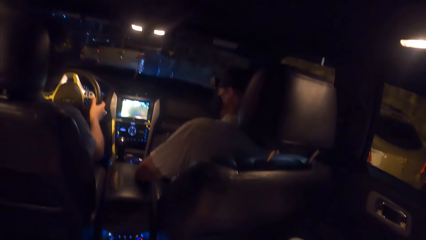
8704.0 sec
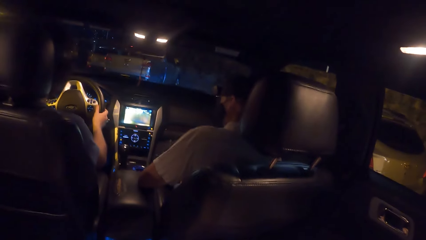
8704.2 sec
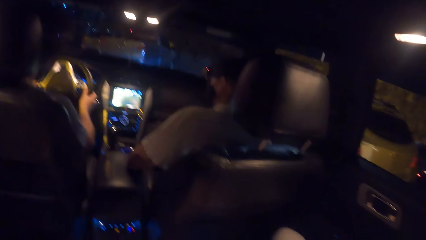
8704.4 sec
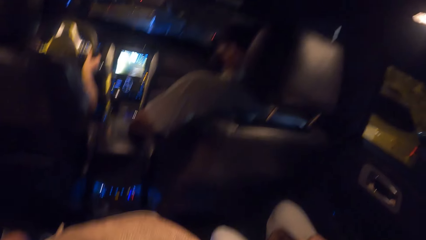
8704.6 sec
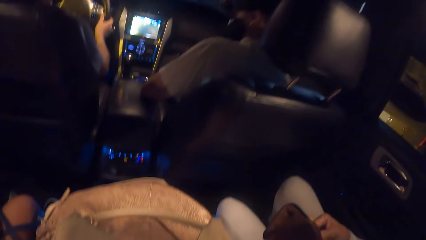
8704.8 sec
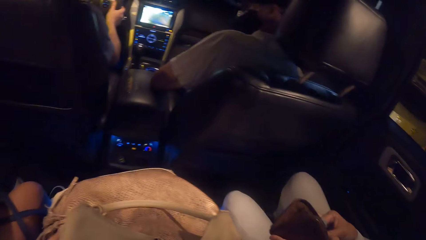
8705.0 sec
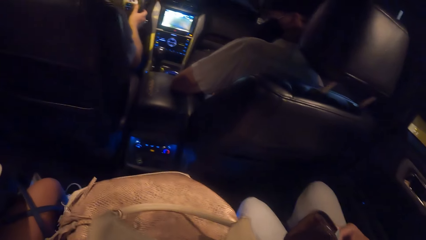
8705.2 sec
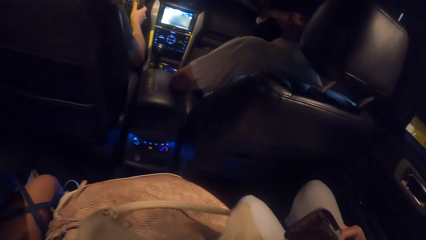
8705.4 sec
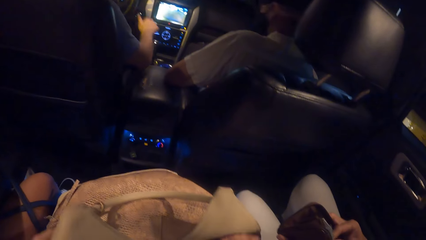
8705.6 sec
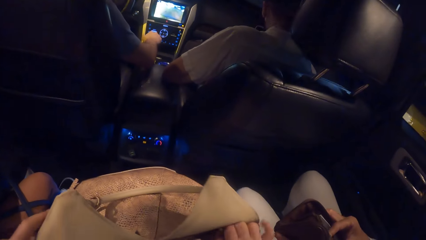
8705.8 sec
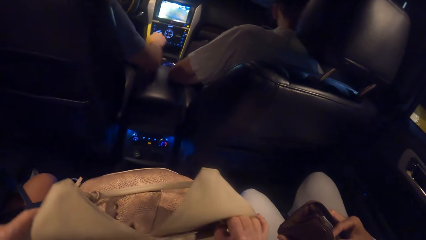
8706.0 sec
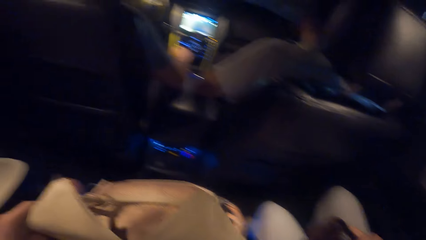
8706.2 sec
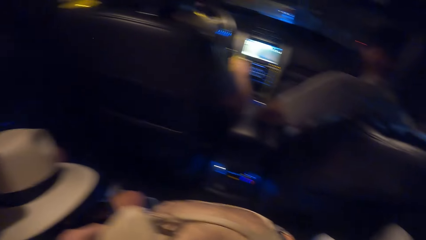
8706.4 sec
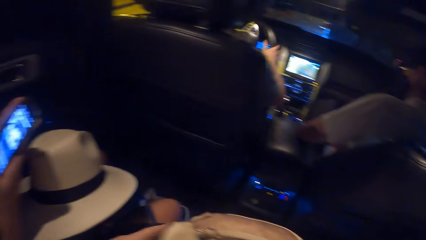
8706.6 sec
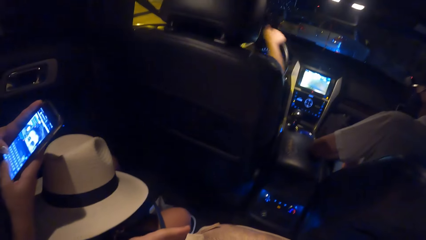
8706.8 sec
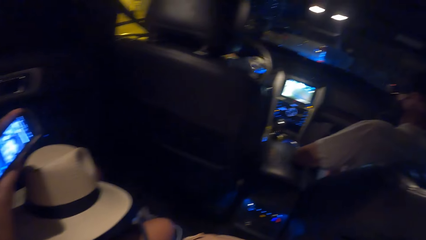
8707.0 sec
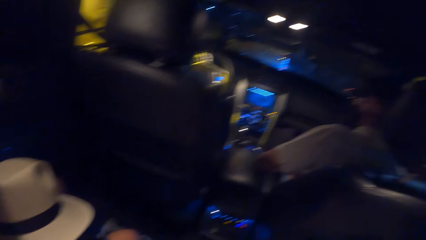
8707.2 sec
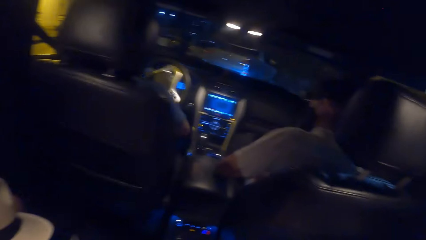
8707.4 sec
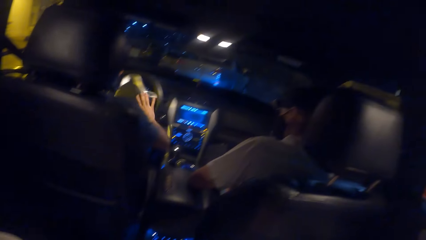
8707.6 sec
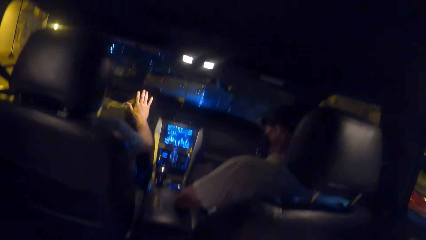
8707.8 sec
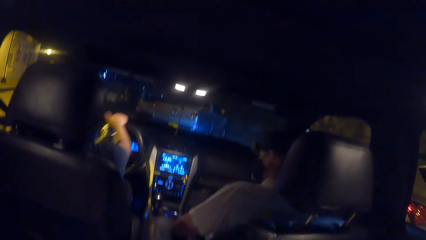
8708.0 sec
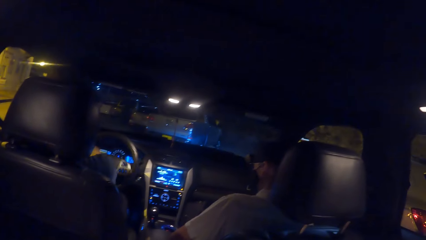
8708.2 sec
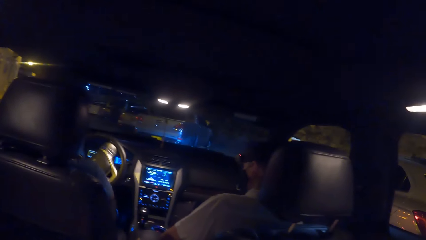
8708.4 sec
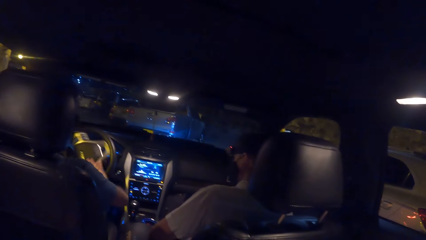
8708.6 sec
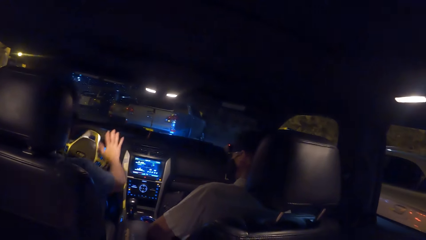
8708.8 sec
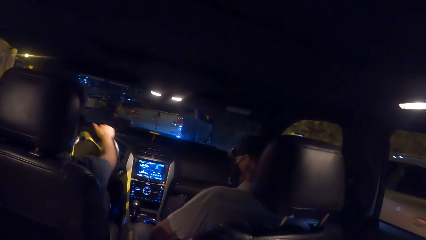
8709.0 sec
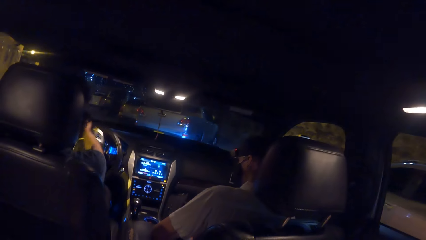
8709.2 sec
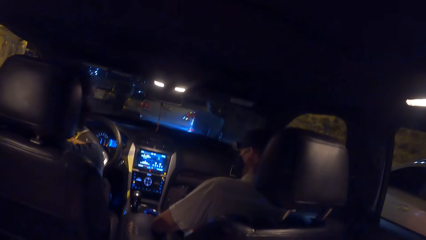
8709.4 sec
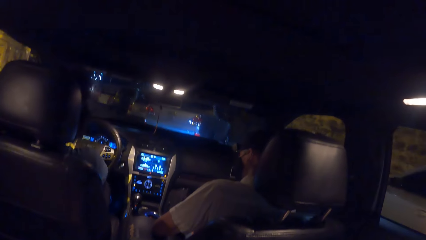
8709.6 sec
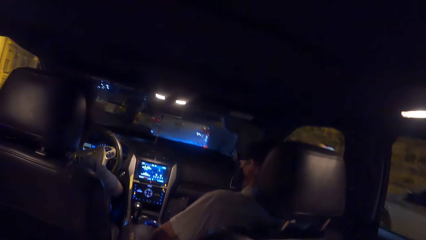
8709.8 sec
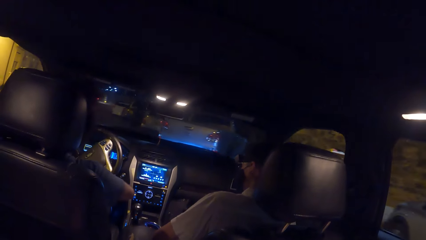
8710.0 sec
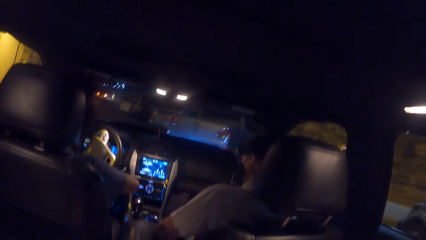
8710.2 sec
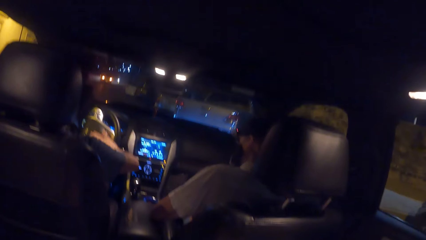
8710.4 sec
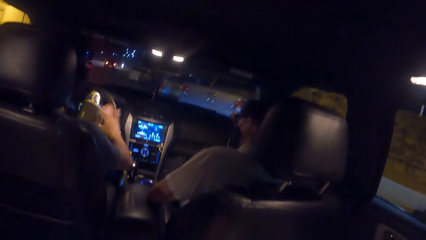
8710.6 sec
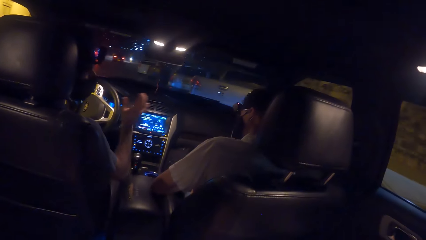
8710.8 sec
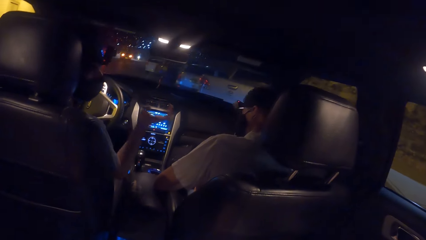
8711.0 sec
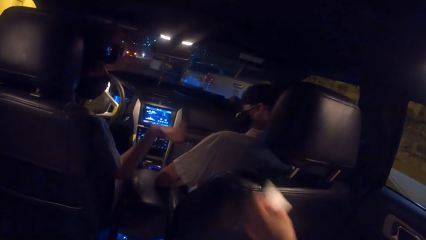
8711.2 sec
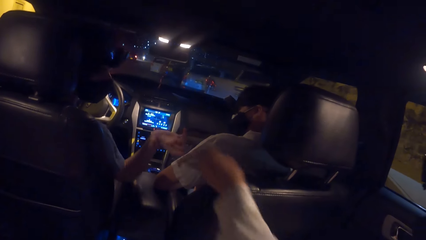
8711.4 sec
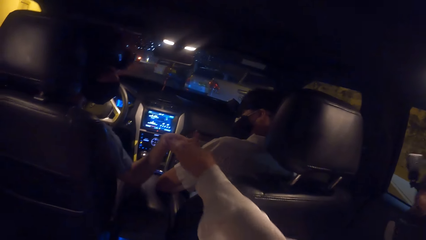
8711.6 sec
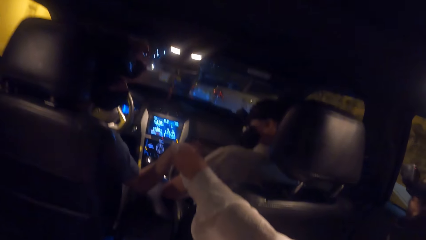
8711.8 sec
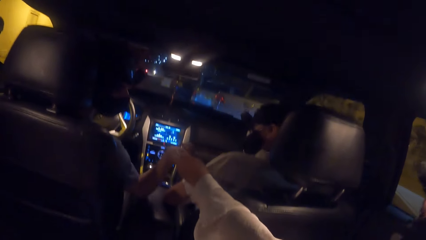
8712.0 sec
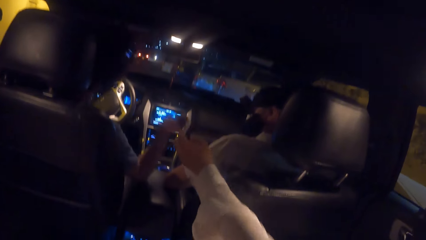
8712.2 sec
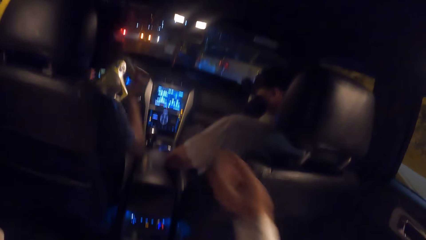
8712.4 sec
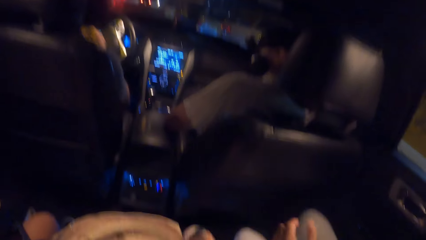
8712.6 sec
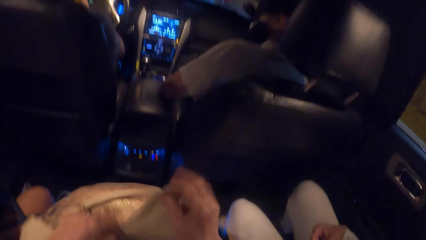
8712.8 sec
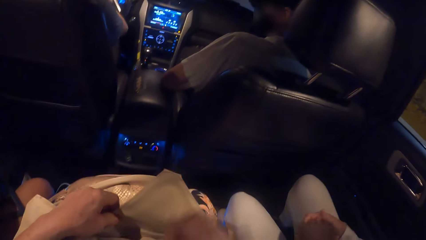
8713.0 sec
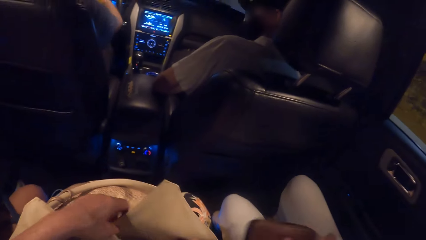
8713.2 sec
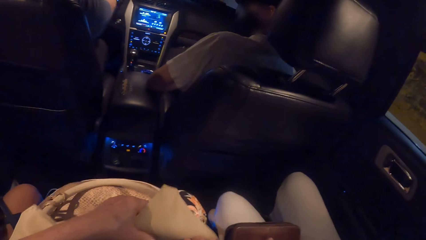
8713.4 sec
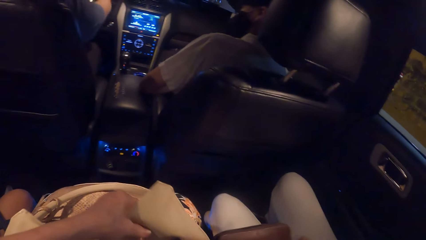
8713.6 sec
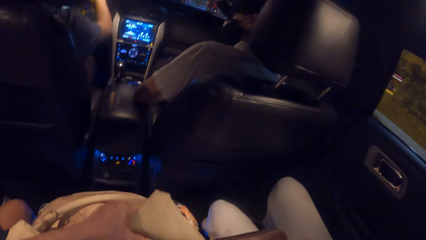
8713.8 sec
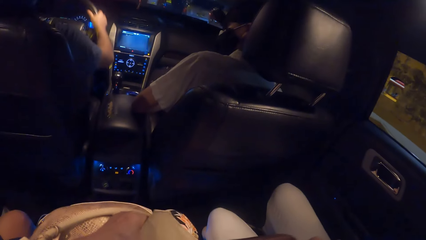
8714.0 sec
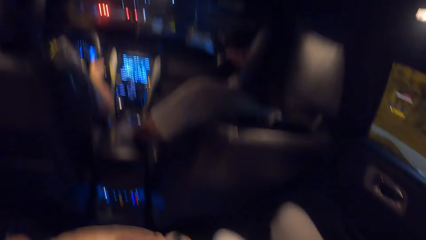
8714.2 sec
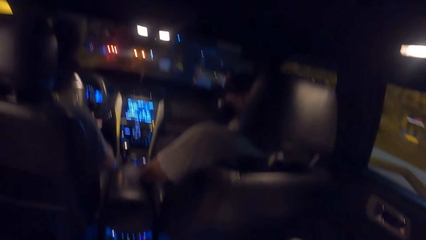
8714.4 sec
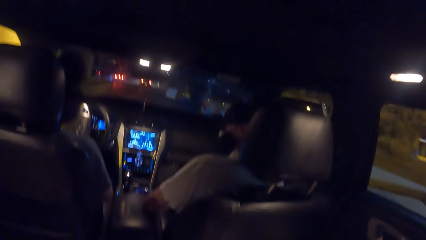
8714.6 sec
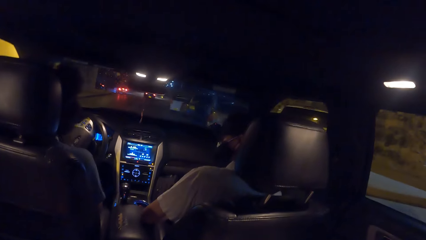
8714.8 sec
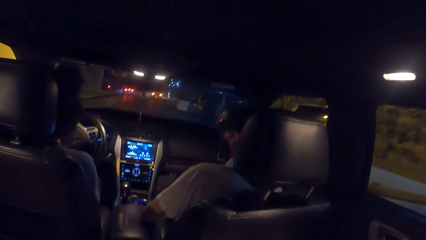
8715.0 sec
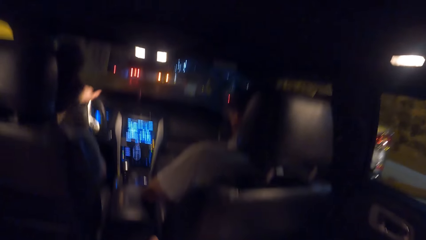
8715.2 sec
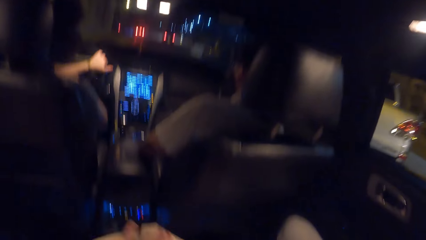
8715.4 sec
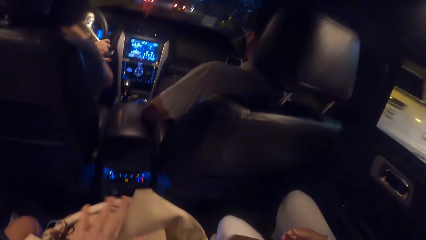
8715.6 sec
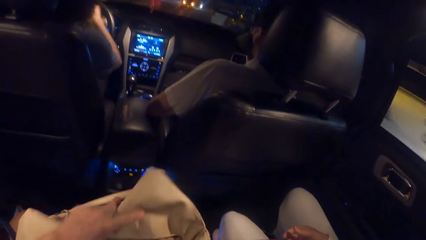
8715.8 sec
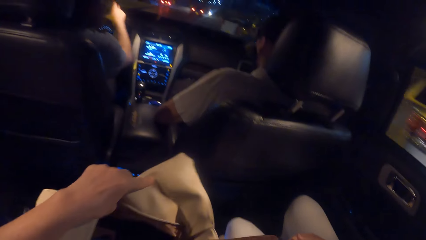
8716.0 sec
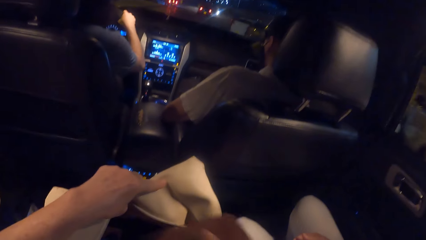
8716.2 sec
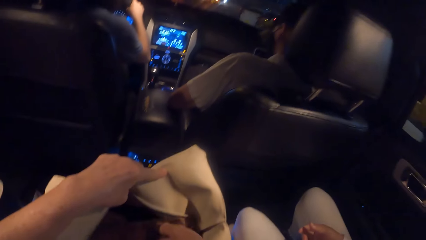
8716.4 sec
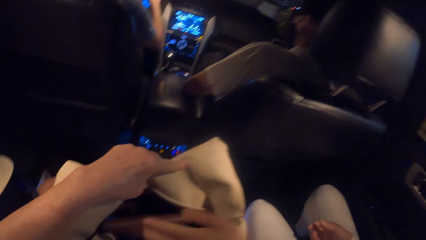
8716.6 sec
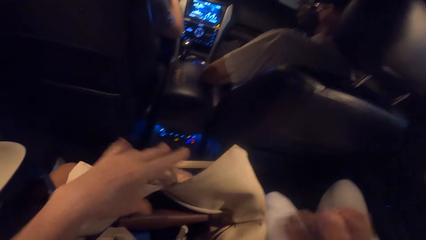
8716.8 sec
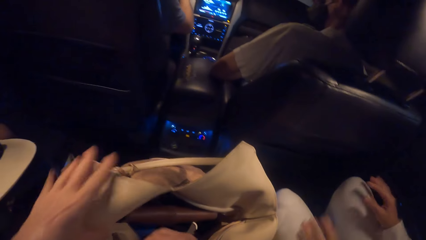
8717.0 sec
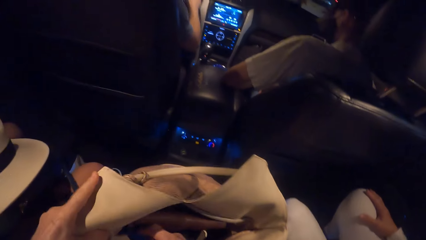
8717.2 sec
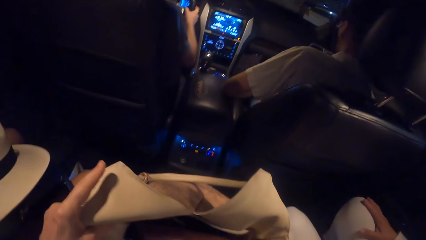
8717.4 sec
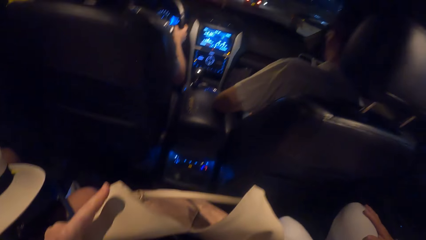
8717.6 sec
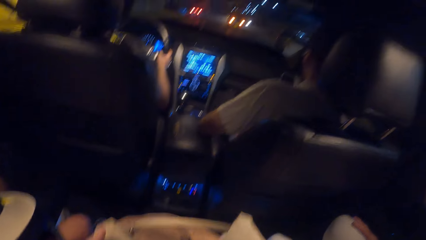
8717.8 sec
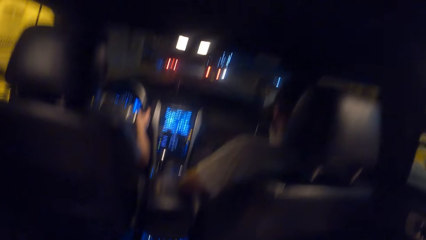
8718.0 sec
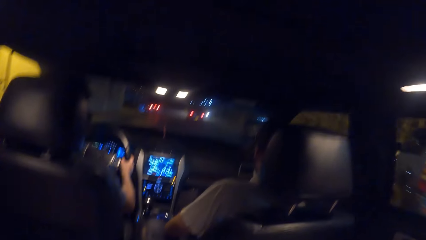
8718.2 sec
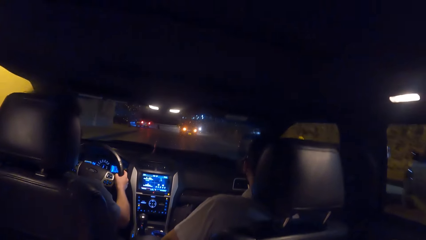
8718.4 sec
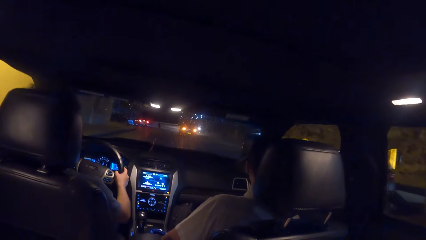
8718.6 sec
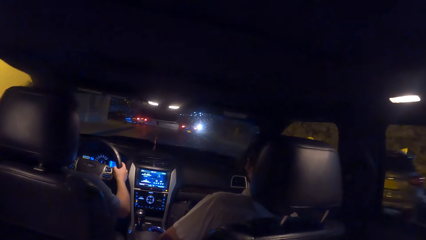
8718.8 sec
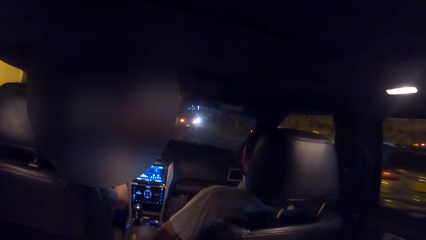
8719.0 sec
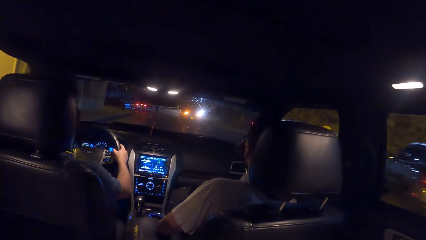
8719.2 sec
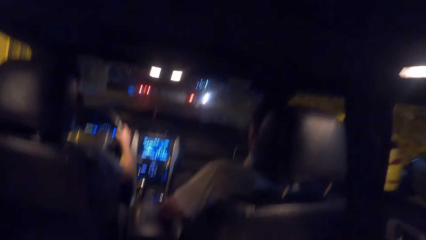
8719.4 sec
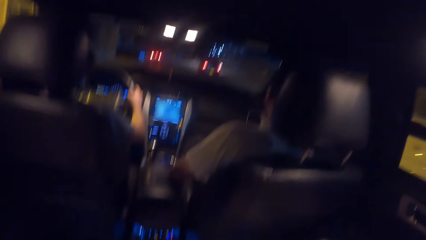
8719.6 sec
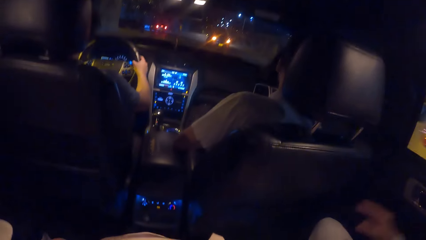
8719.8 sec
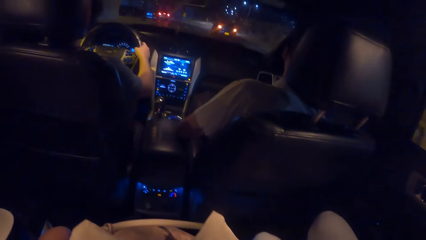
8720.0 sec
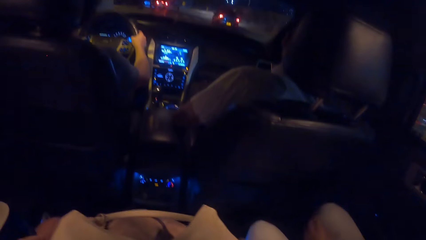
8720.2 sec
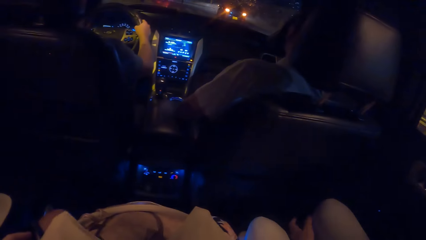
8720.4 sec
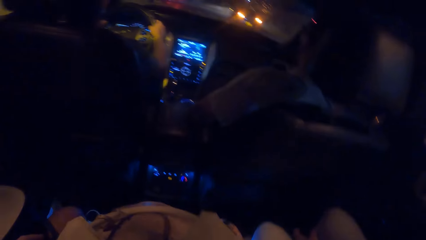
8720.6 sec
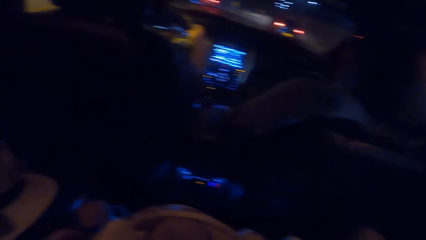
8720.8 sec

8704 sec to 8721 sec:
The camera wearer looks down at his bag. A man changes gears. The camera wearer looks at a person's phone. The person operates the phone. The man spins the steering wheel. Another person looks at the man. A woman touches the man's right hand with her left hand. The man picks money from another person. The camera wearer opens a bag with both hands. He looks at his bag. He looks in front of a car. He collects a purse from the woman with his right hand. The man spins the steering wheel. The camera wearer drops the purse in the bag with his right hand. He opens his bag and searches inside his bag. He looks in front of the car.
